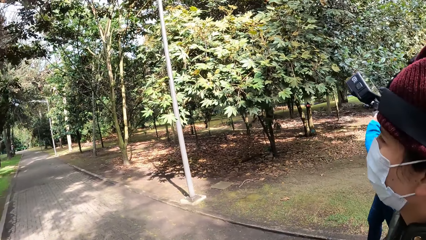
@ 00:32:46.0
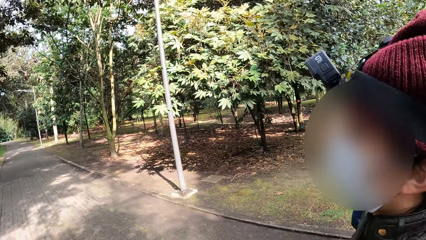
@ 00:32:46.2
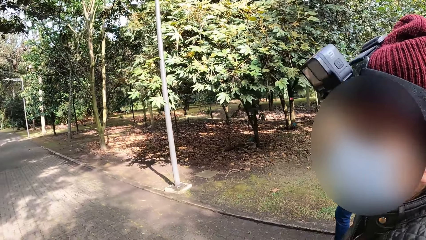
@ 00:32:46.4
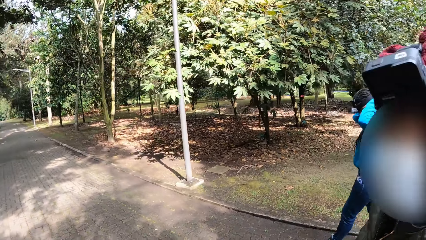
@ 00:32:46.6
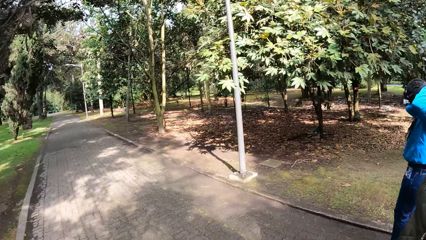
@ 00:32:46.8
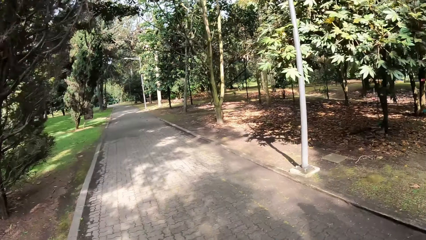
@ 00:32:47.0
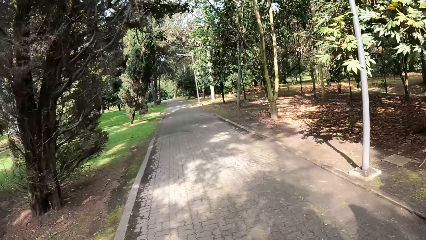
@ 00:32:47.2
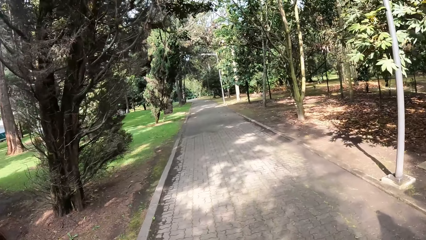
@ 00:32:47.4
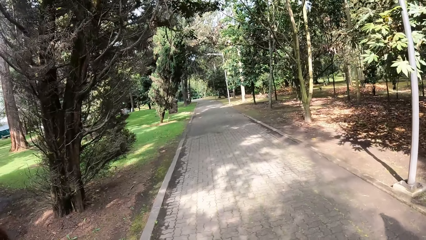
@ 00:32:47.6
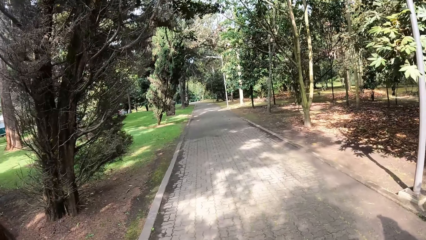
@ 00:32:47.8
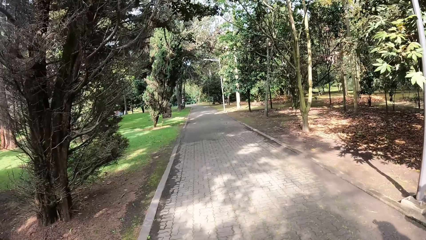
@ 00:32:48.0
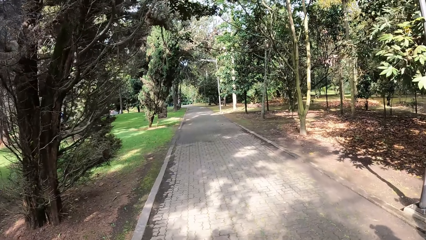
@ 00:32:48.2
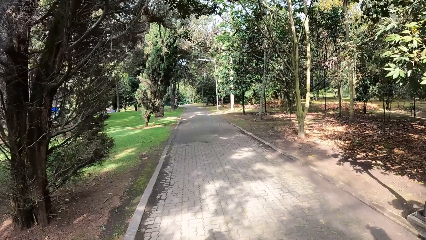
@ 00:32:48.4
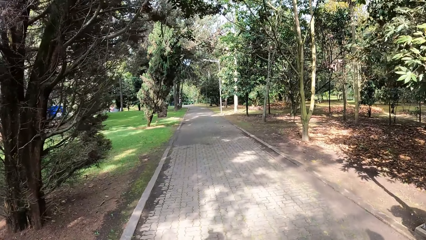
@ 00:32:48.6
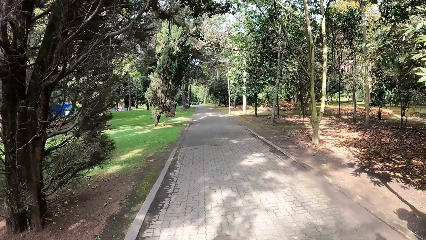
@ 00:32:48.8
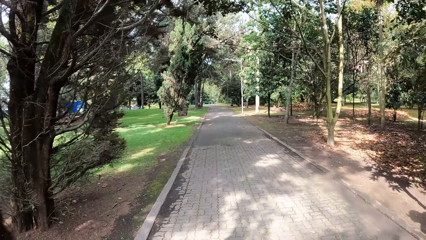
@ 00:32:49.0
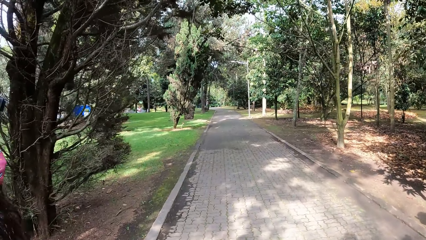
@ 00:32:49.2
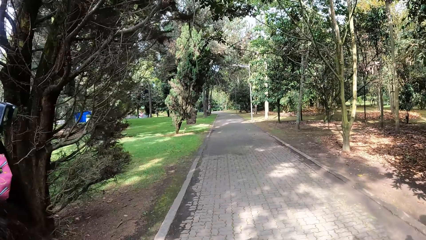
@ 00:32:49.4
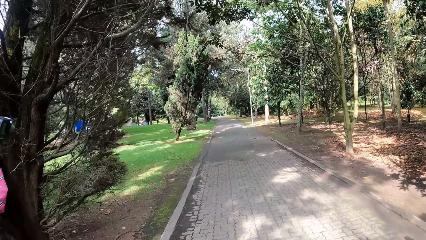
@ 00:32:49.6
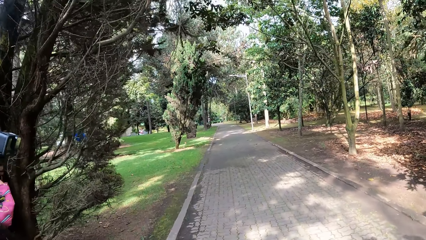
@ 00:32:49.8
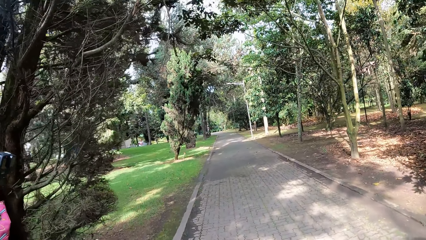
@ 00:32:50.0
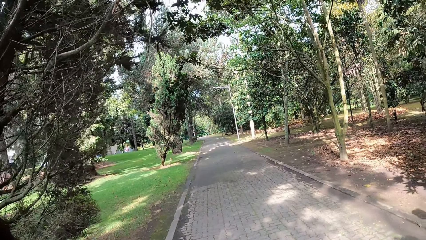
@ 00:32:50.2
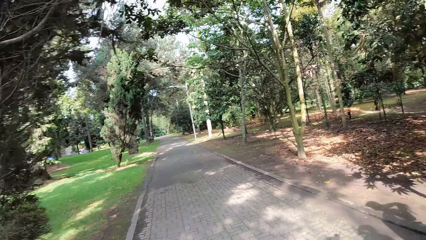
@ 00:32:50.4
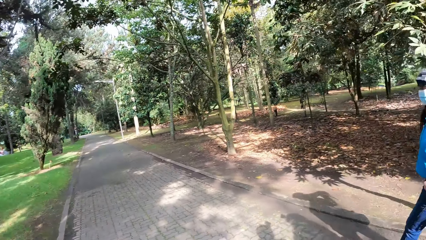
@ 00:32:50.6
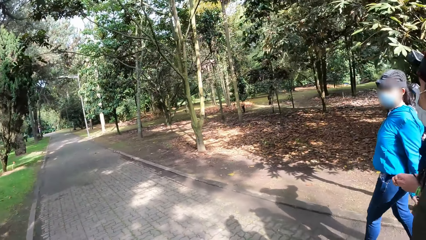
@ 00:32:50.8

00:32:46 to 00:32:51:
The woman adjusts the camera on her head with both hands.

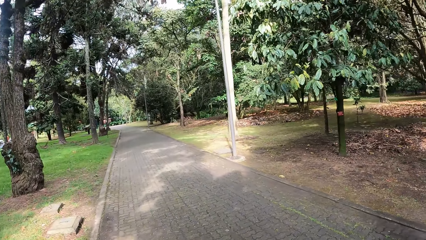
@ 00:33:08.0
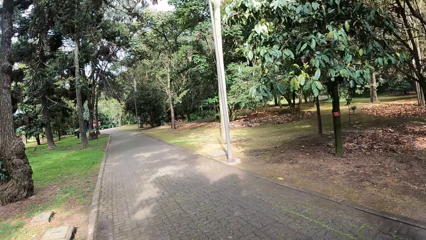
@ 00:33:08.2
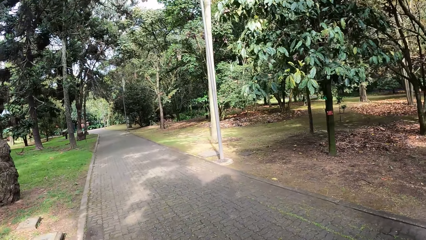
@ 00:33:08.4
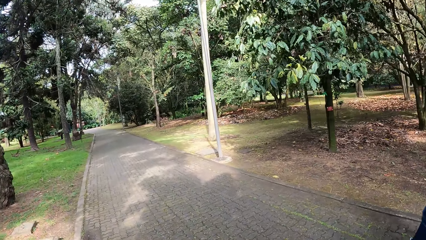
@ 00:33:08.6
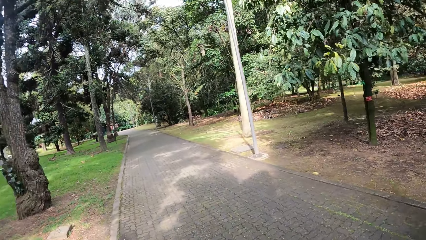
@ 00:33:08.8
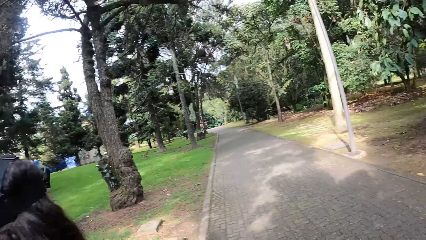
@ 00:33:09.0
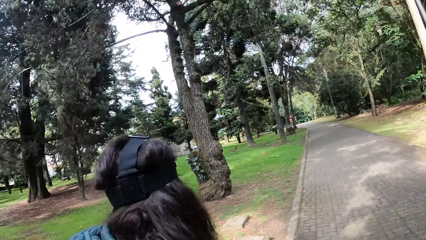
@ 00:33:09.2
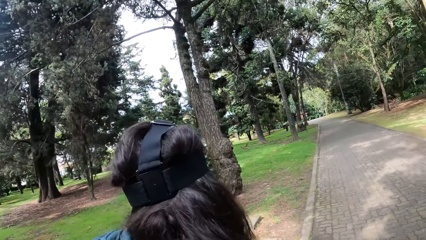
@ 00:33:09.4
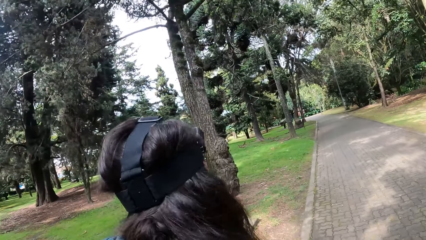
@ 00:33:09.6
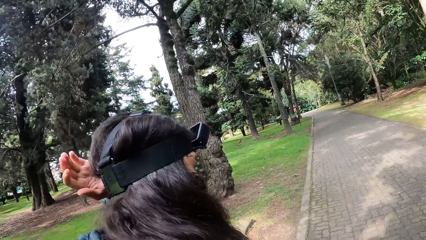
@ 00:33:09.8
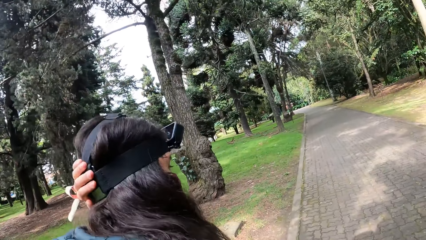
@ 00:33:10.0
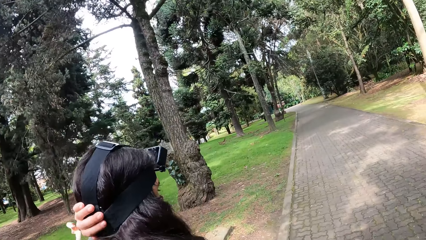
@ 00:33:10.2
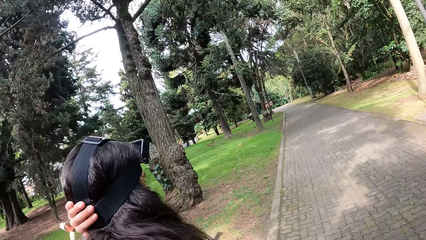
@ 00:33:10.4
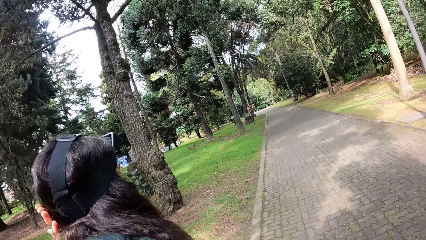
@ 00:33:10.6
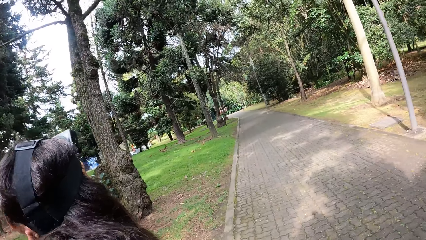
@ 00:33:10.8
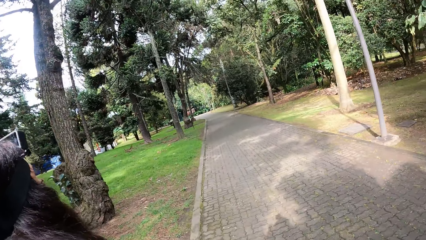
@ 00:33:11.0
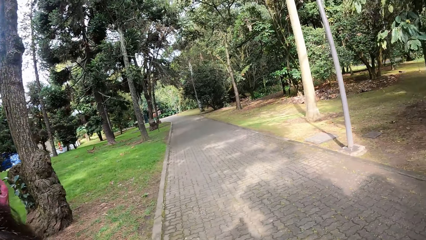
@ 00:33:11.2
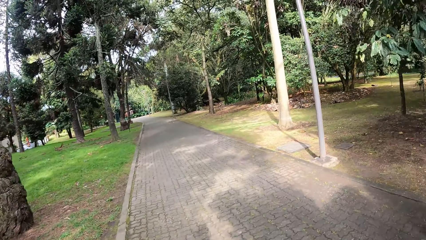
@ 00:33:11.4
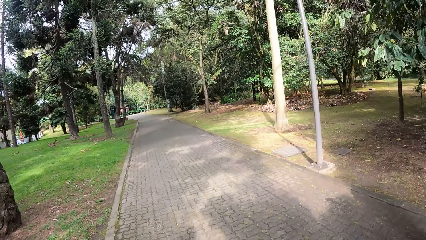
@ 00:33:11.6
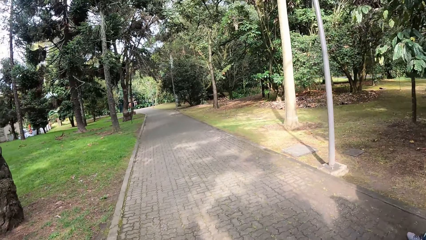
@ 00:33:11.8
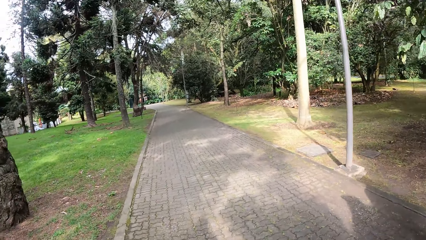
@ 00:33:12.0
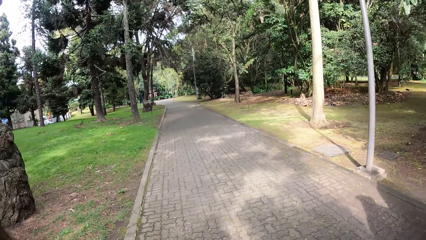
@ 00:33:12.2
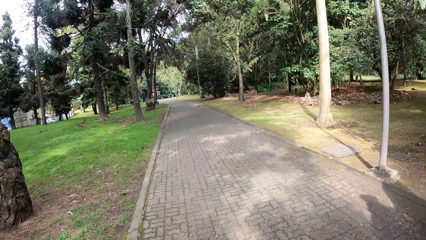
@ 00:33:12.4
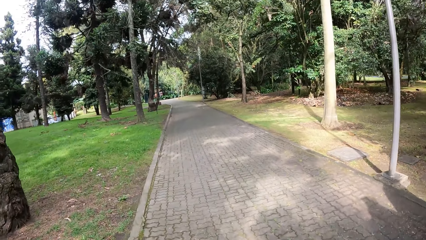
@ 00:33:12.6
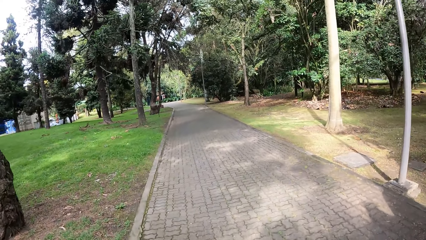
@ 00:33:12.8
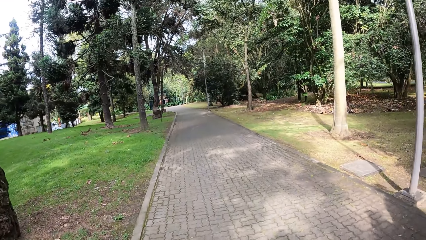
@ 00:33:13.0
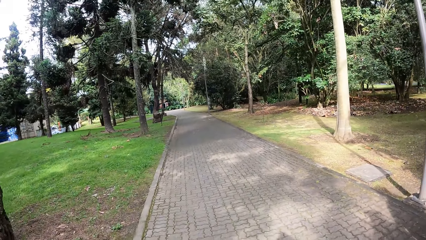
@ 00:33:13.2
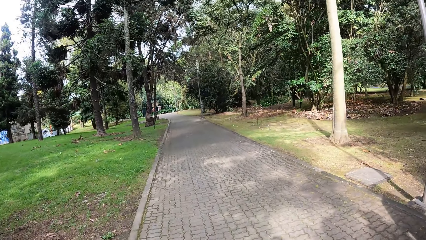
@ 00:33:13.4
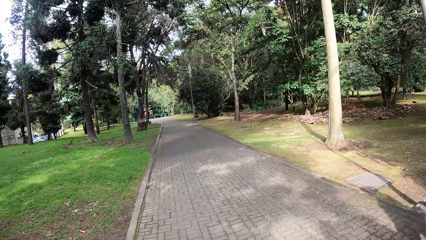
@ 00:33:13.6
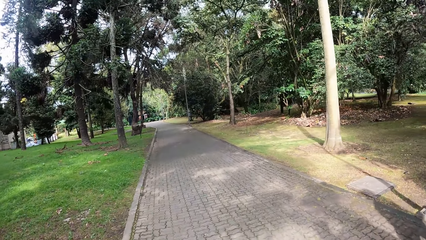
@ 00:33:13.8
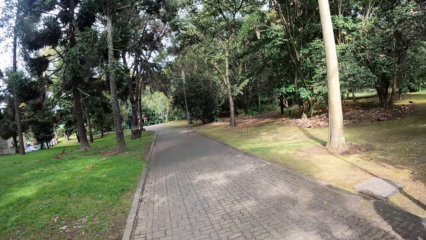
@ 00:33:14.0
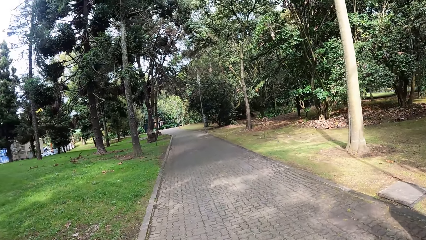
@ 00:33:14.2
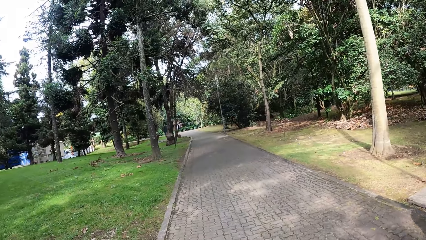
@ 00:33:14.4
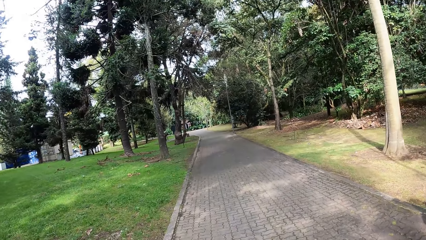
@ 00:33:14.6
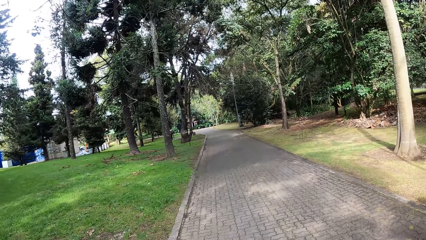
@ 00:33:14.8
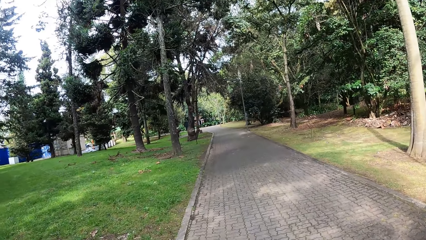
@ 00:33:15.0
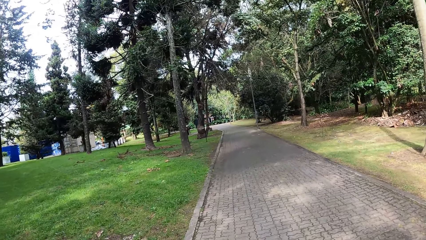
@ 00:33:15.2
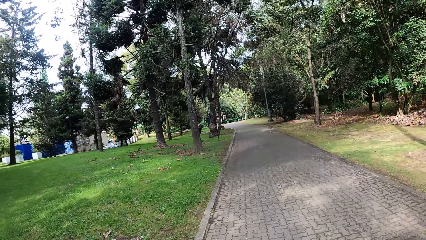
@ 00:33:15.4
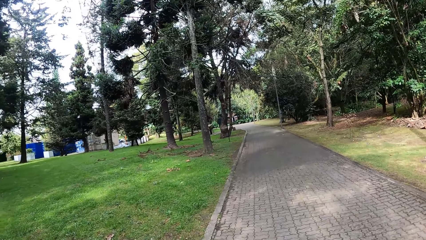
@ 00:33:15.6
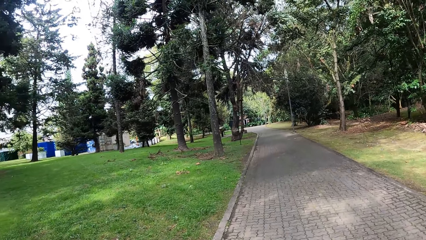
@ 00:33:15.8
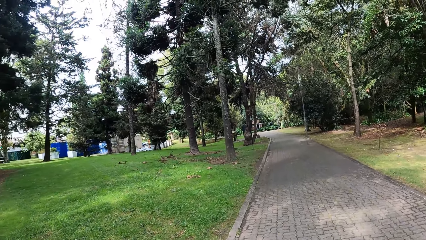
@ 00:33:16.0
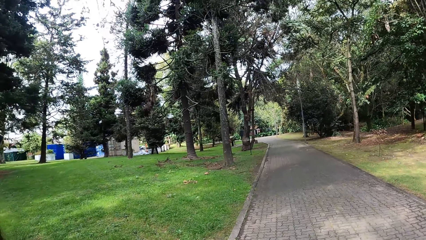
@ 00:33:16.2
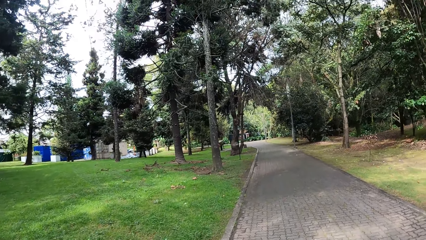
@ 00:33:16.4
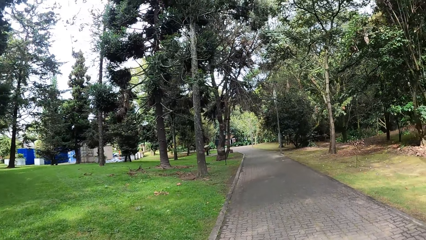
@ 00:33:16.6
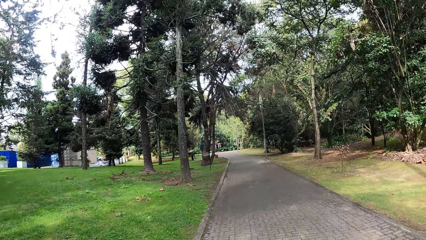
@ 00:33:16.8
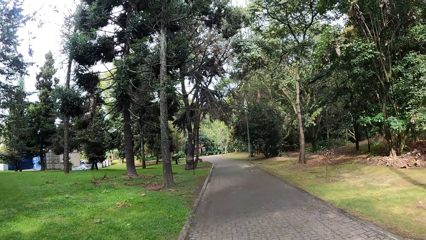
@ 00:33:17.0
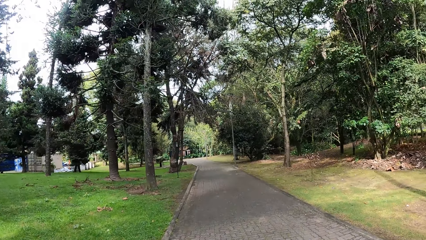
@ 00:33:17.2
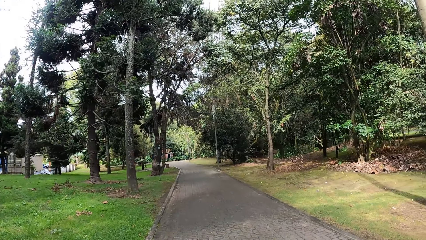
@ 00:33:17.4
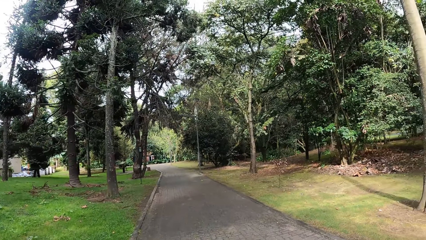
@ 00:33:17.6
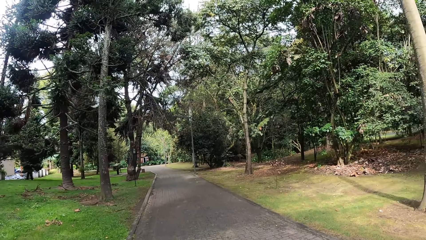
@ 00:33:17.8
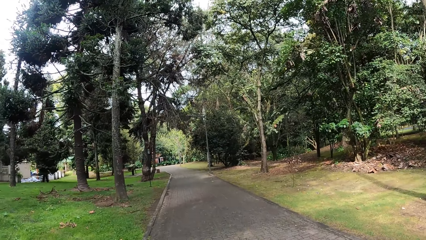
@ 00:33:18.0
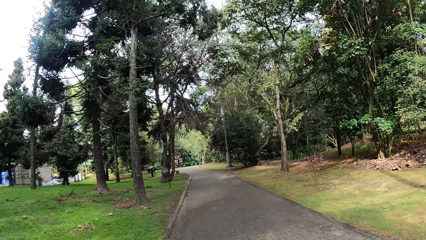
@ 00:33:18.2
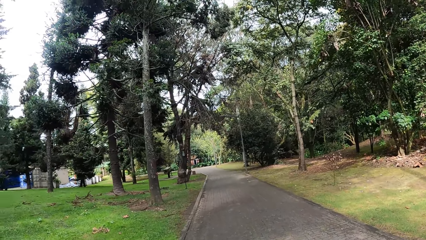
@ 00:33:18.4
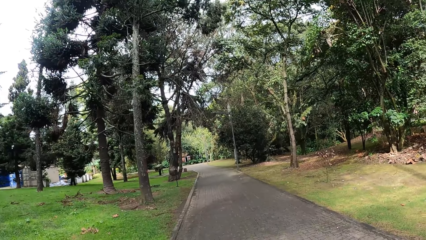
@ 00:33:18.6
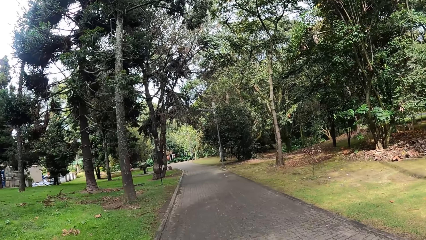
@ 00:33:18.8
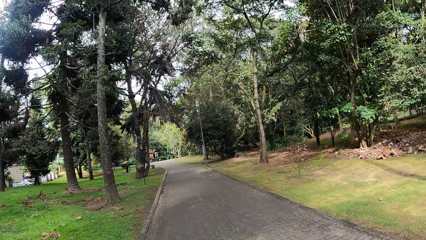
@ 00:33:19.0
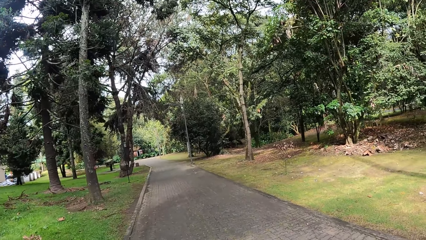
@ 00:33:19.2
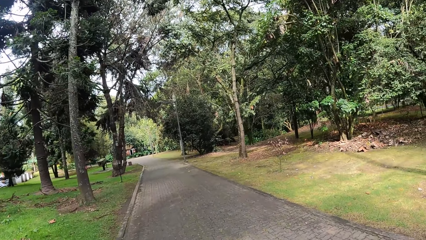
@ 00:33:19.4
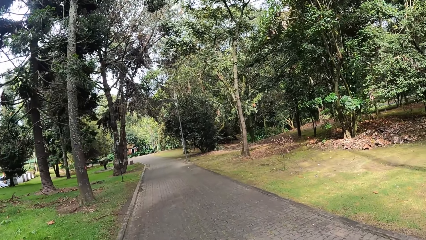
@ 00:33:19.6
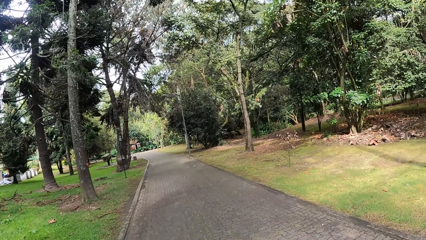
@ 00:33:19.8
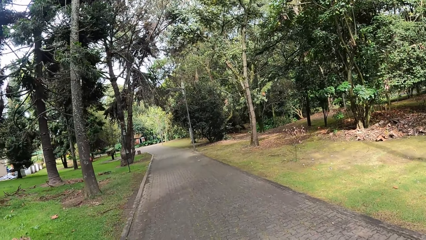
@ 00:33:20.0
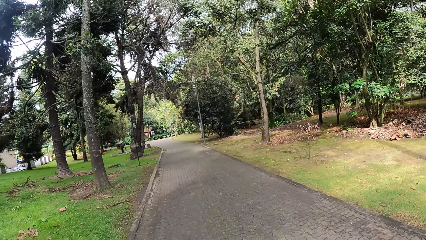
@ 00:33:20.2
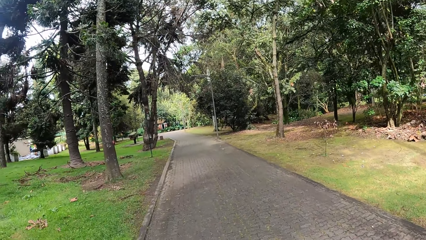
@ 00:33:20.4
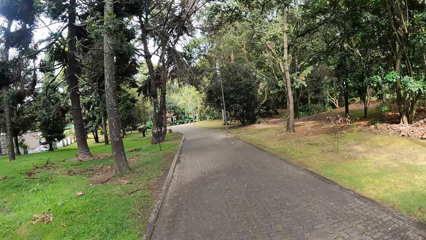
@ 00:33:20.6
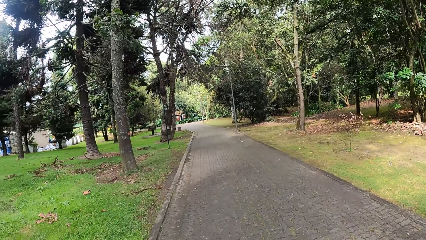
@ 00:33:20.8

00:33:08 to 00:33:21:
The woman adjusts the camera on her head with her left hand.
